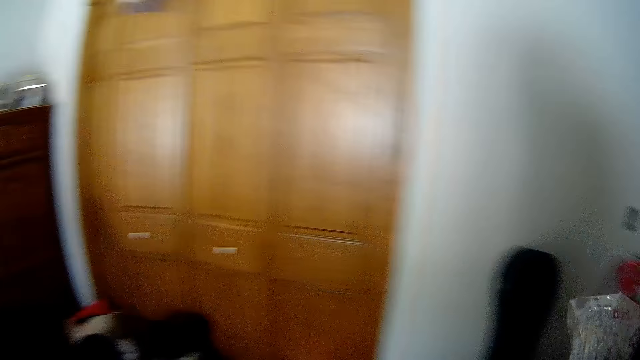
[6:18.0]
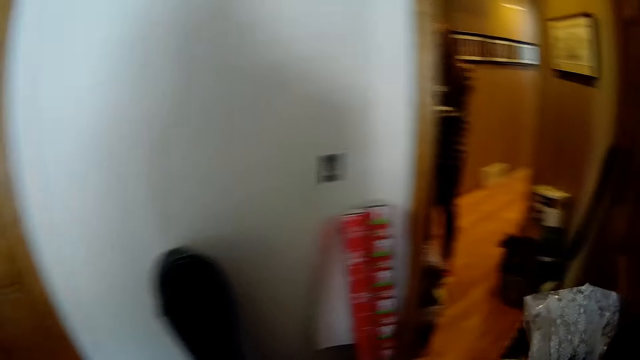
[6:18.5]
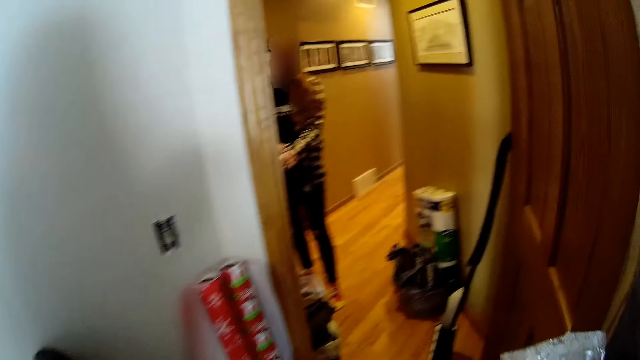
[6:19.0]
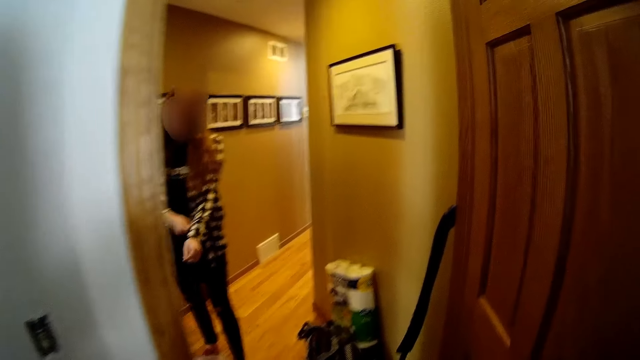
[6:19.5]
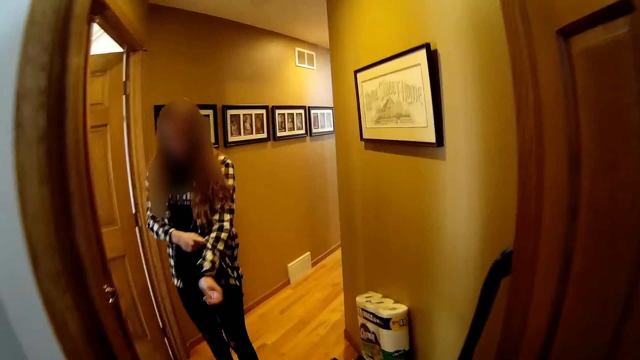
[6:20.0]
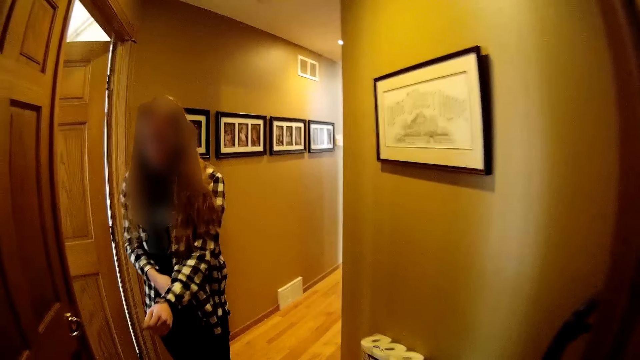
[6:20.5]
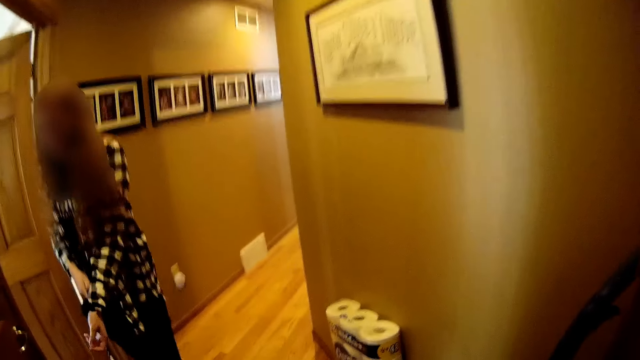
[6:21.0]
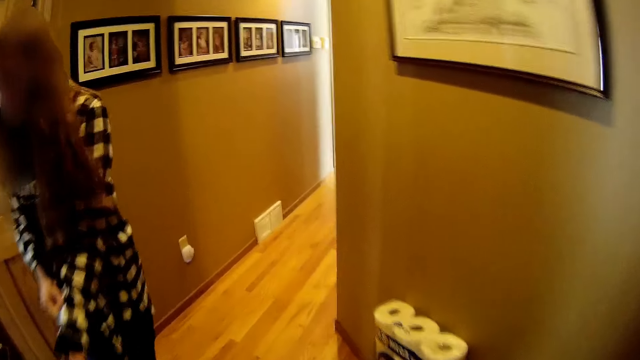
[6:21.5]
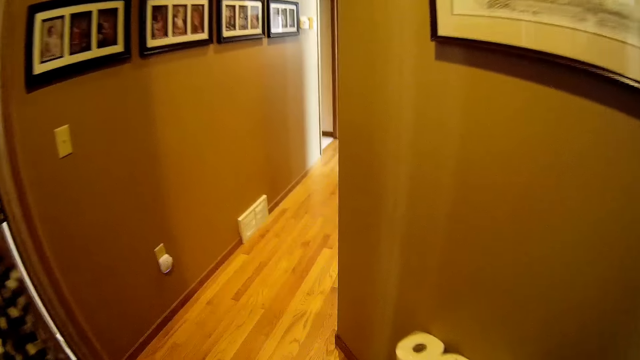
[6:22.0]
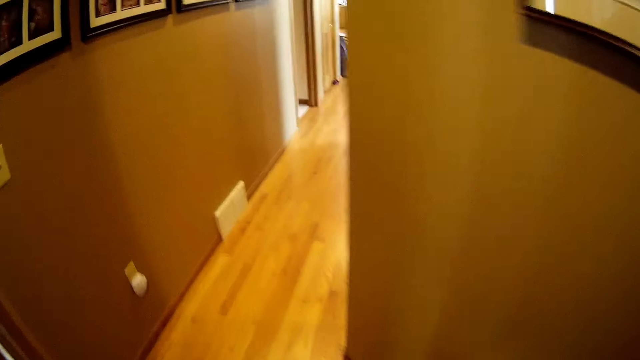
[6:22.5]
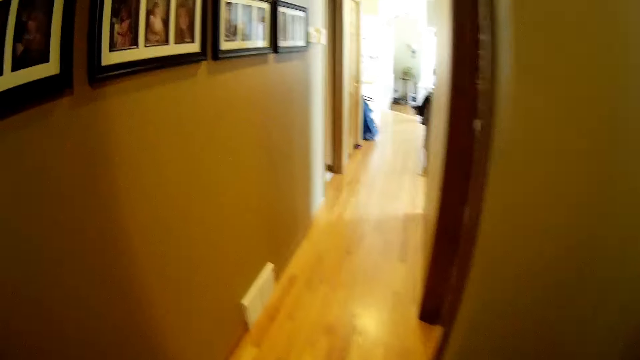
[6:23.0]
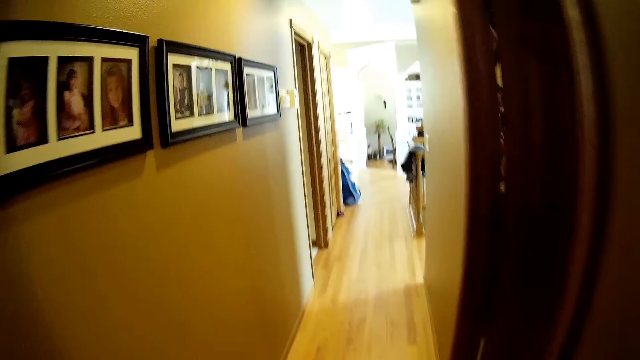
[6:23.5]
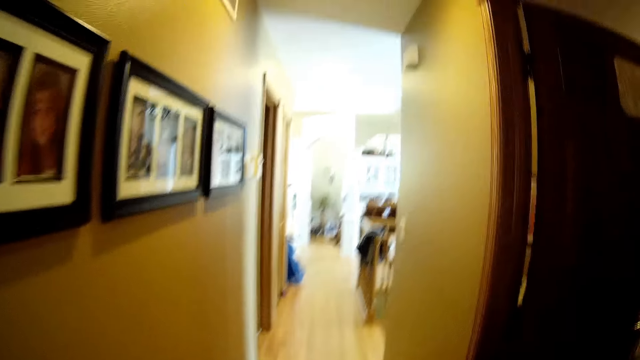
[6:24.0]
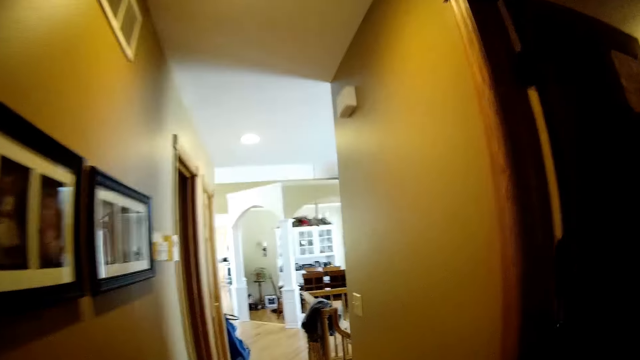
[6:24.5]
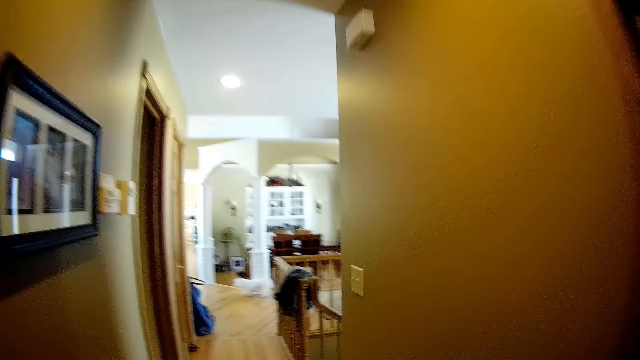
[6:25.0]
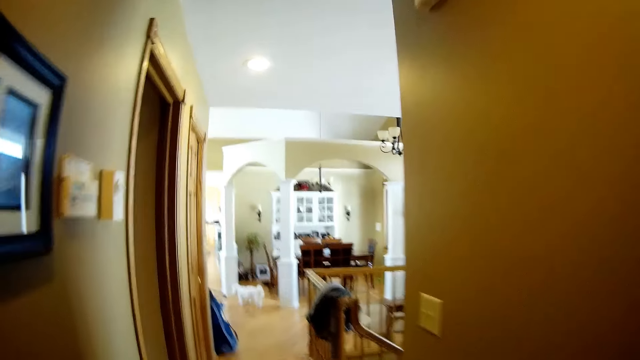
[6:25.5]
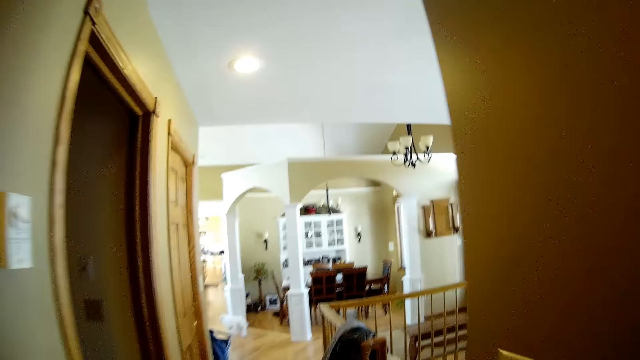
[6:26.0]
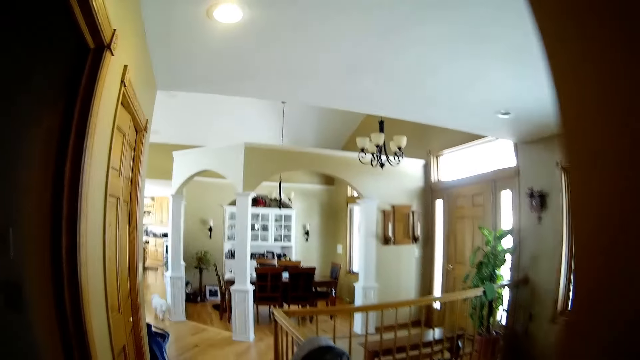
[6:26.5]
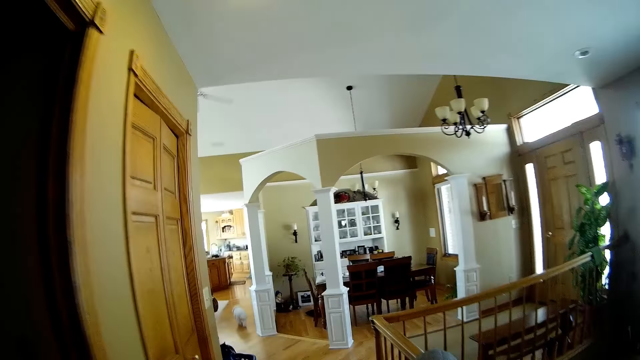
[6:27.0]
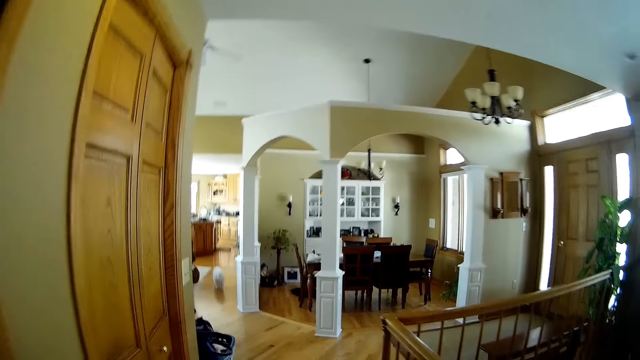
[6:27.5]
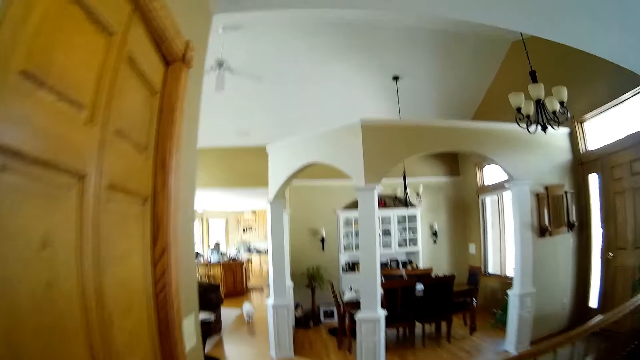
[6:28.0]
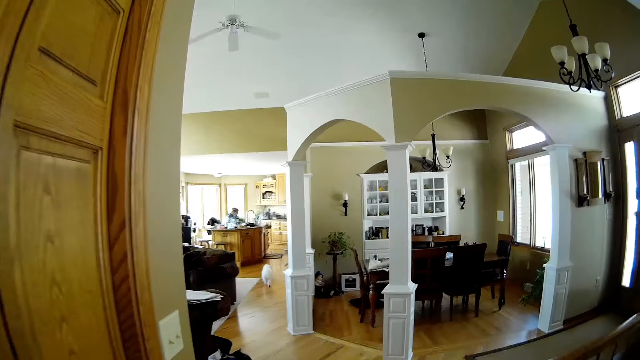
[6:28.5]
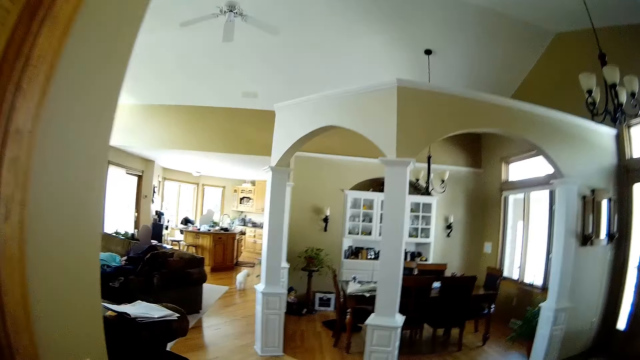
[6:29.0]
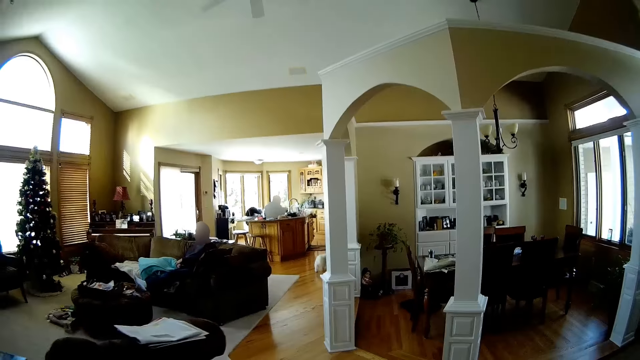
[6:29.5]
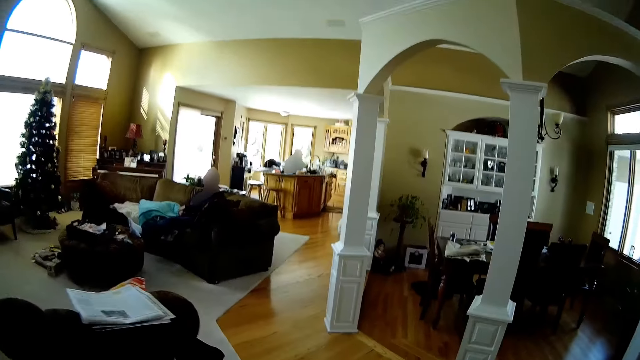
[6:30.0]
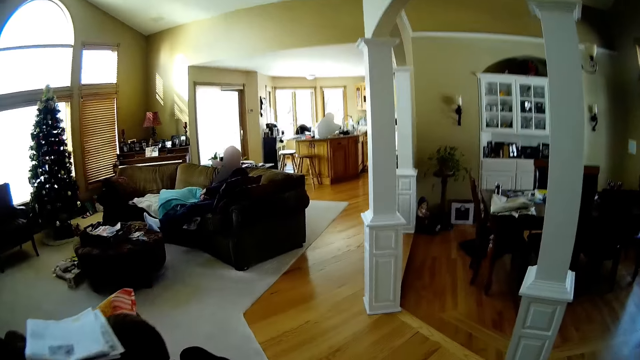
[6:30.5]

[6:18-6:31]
A woman adjusts her clothes with her left hand. The camera wearer opens the door. They walk to the living room. They move around.

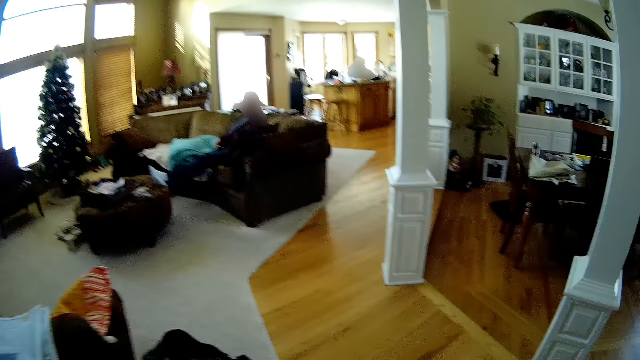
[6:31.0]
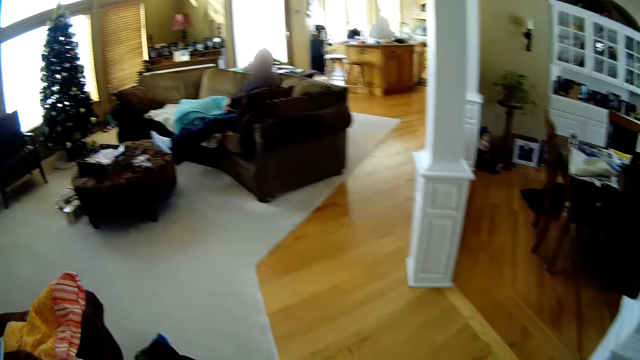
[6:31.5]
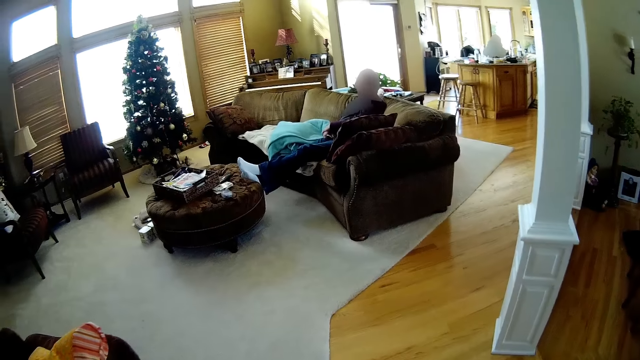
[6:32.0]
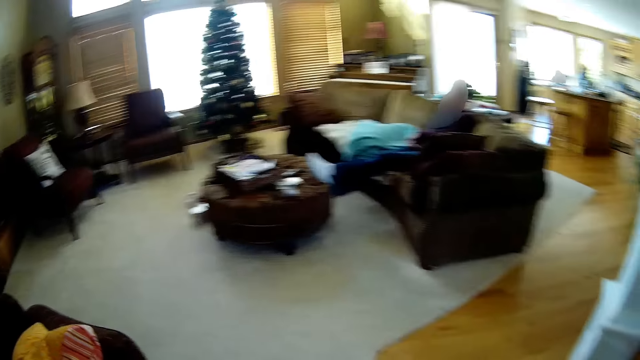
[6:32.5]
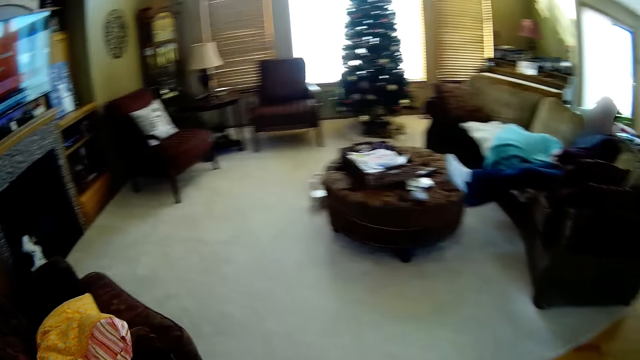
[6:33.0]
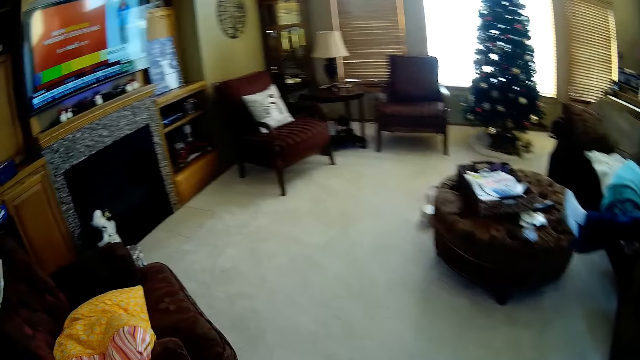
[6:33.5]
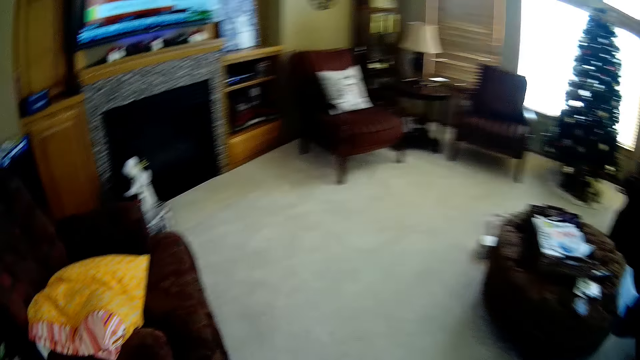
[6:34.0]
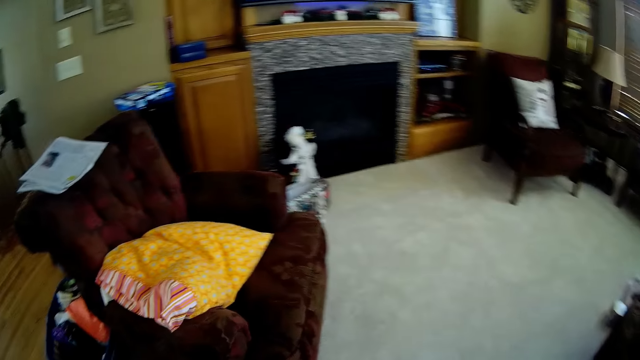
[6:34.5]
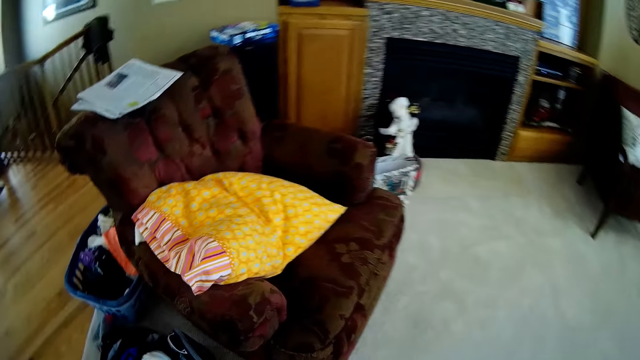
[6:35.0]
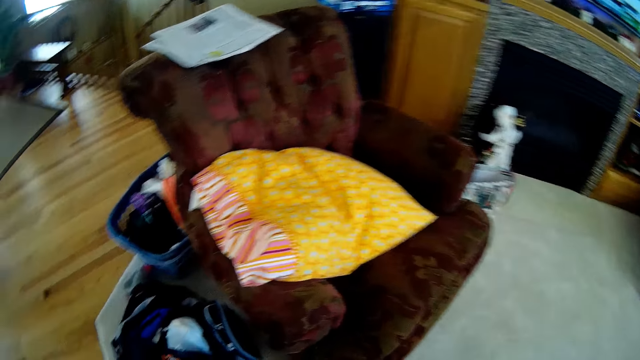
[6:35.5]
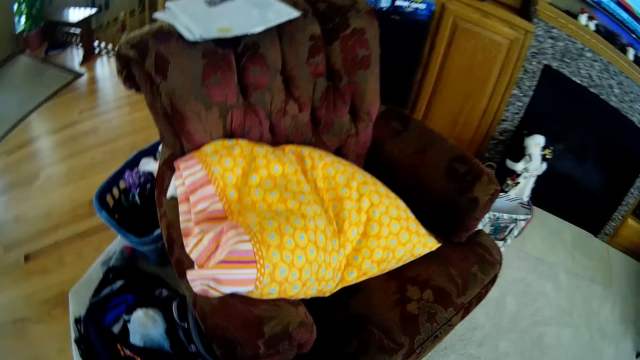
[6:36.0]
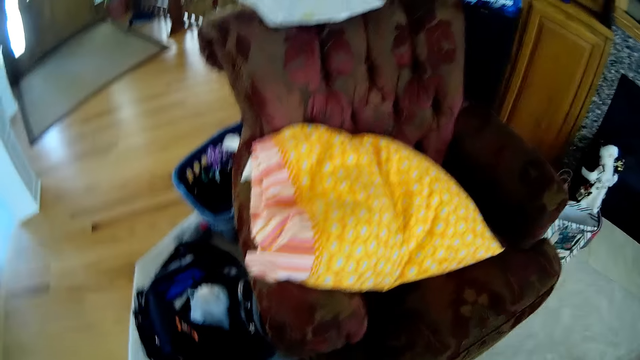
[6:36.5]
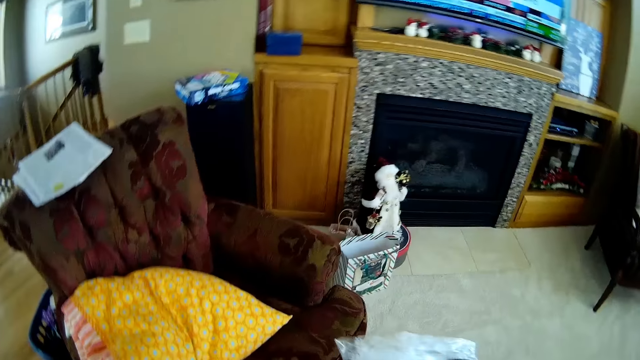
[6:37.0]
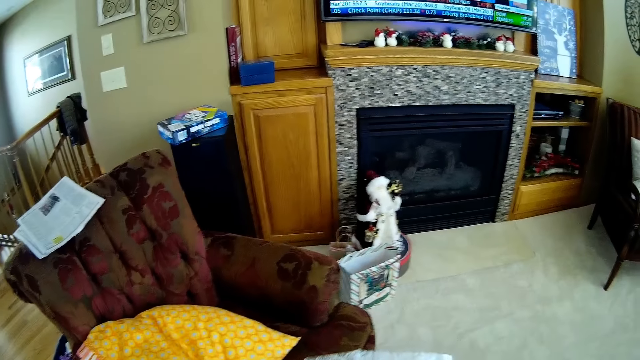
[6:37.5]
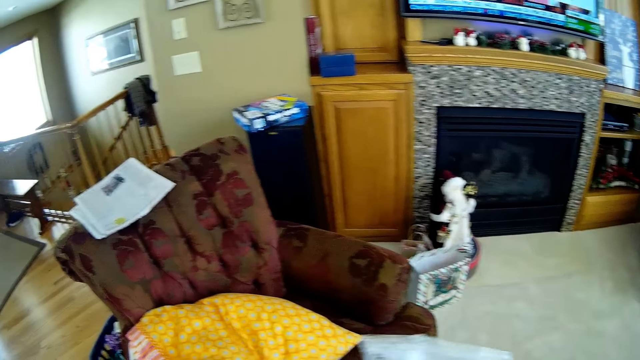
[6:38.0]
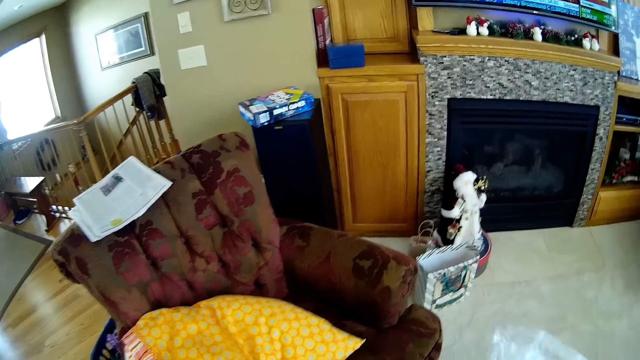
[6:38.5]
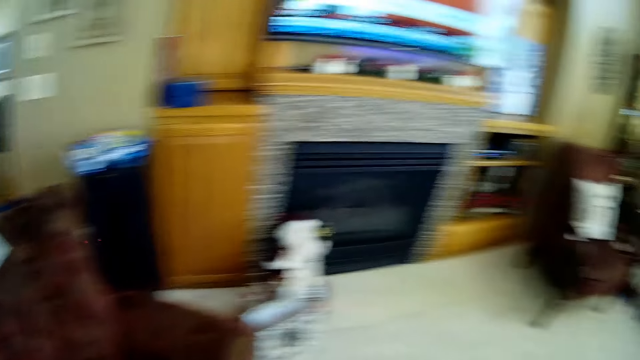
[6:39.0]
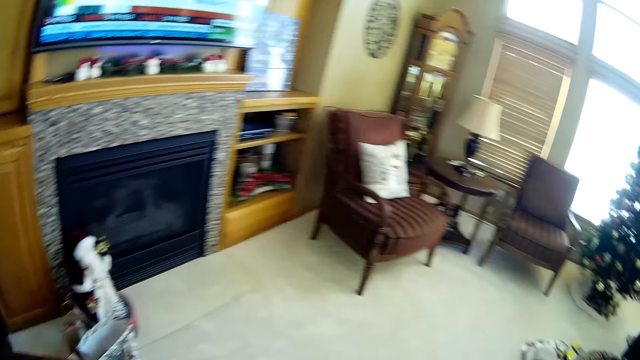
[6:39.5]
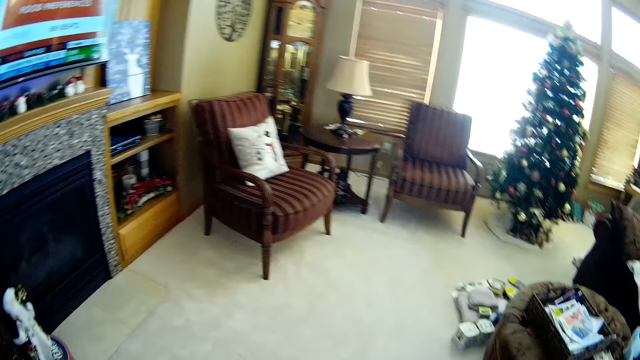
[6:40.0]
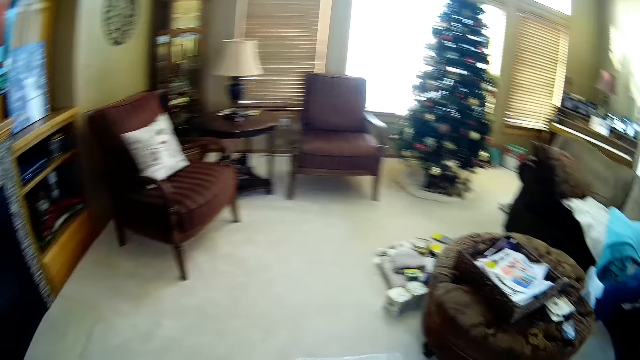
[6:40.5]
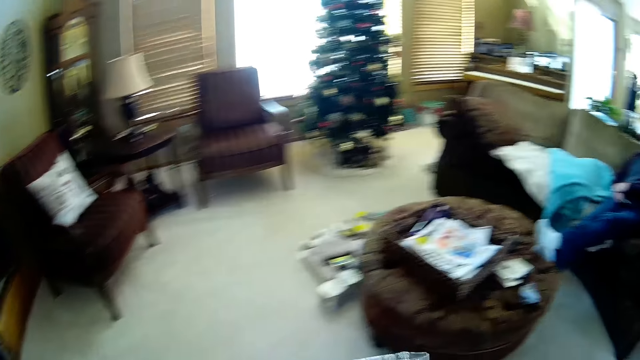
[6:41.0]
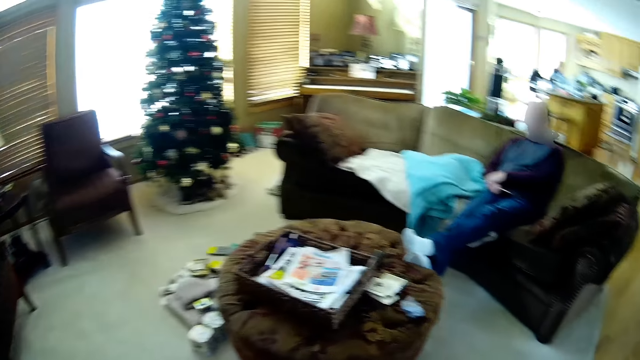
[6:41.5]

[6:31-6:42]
The camera wearer carries the package. They move around.
